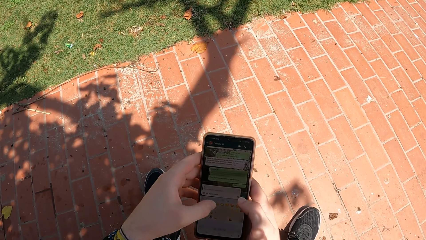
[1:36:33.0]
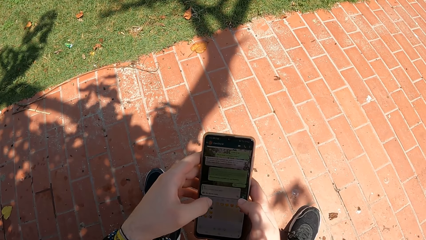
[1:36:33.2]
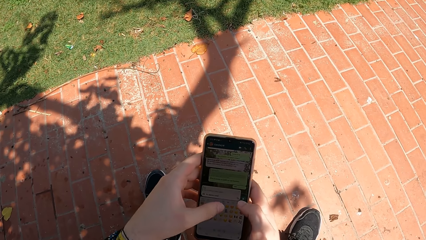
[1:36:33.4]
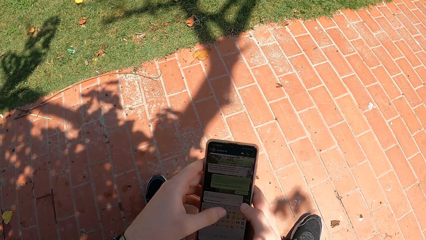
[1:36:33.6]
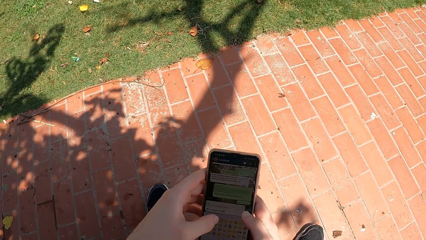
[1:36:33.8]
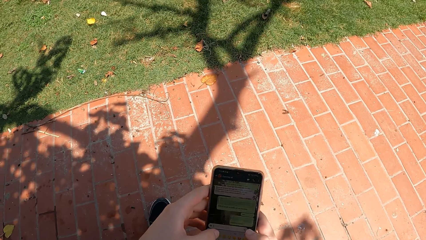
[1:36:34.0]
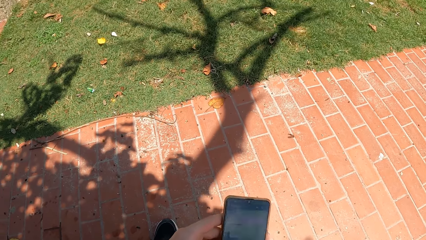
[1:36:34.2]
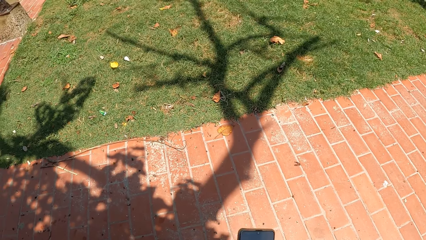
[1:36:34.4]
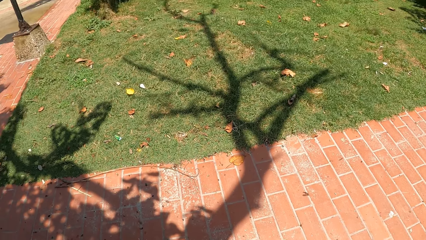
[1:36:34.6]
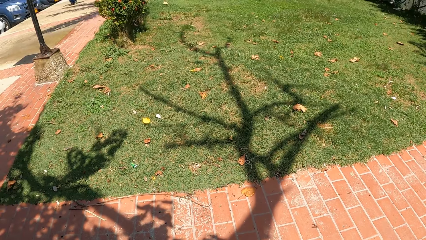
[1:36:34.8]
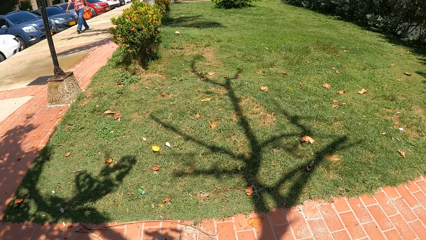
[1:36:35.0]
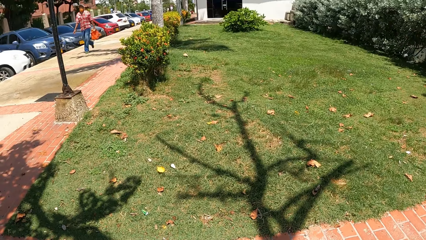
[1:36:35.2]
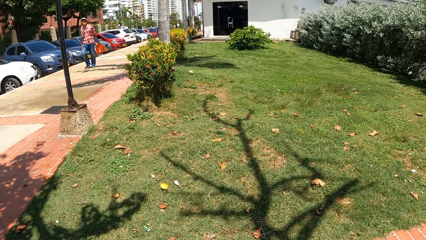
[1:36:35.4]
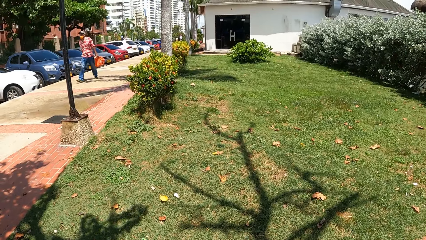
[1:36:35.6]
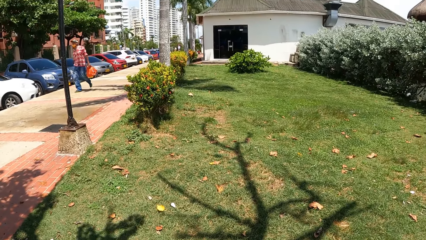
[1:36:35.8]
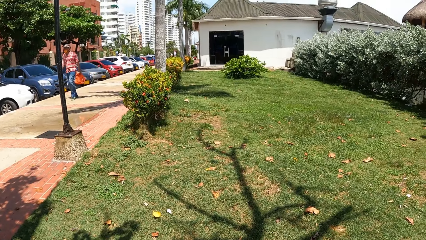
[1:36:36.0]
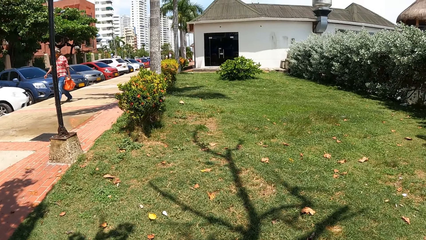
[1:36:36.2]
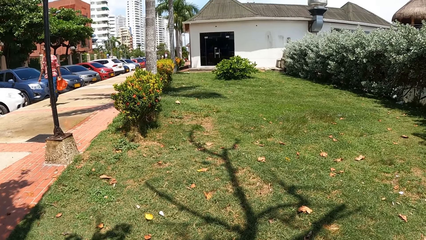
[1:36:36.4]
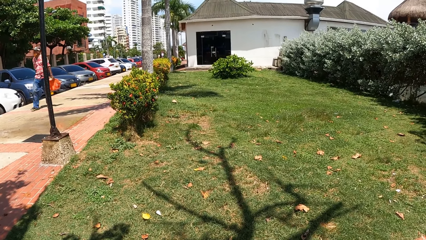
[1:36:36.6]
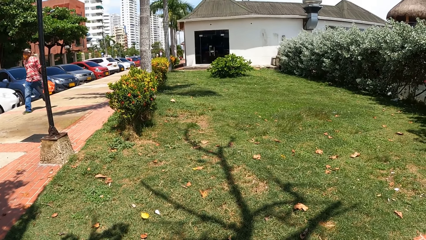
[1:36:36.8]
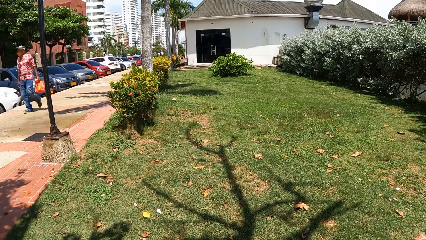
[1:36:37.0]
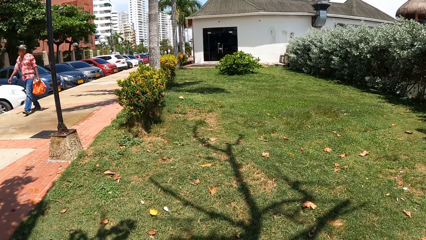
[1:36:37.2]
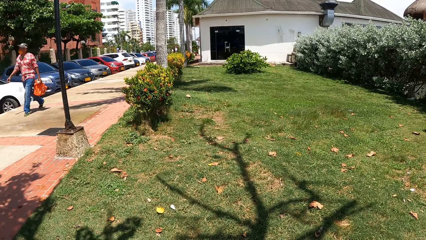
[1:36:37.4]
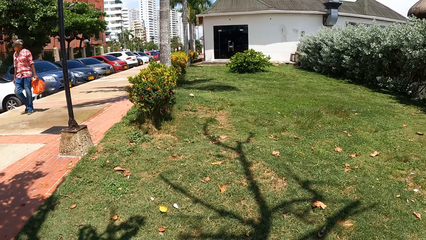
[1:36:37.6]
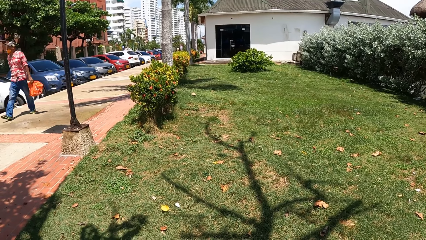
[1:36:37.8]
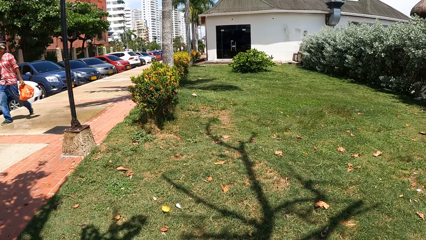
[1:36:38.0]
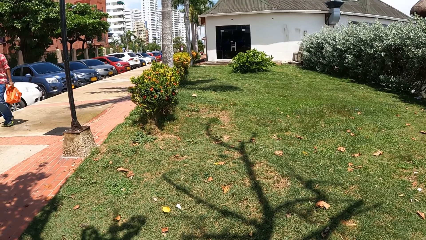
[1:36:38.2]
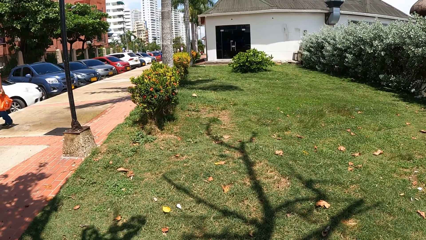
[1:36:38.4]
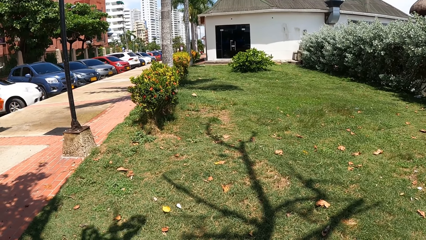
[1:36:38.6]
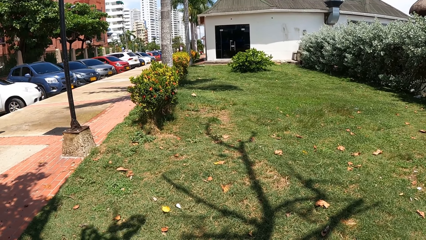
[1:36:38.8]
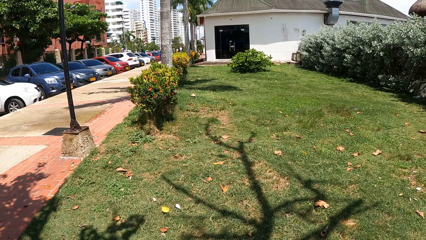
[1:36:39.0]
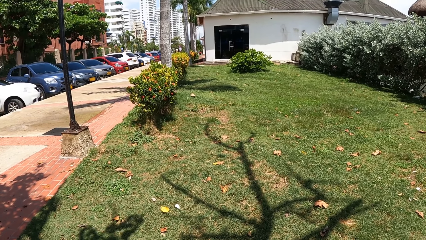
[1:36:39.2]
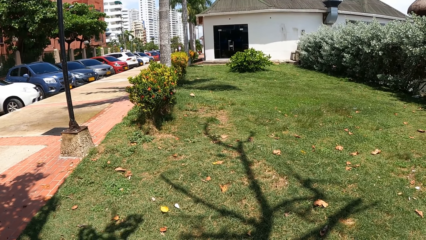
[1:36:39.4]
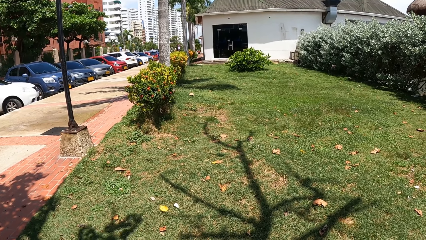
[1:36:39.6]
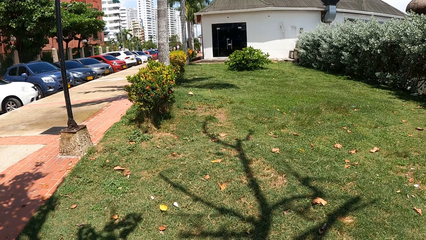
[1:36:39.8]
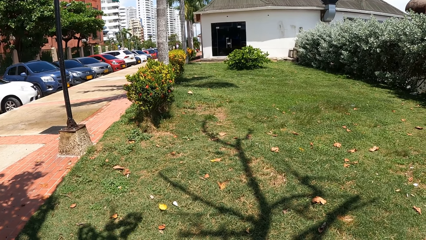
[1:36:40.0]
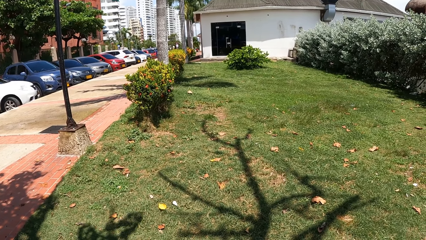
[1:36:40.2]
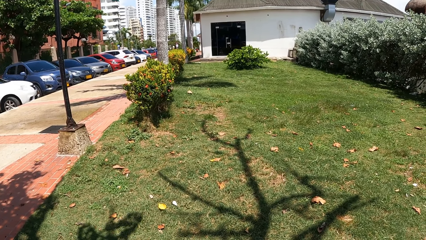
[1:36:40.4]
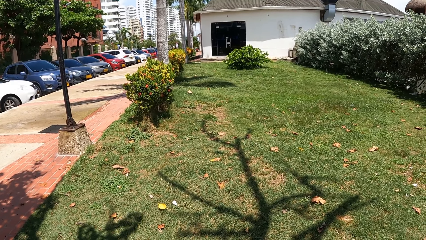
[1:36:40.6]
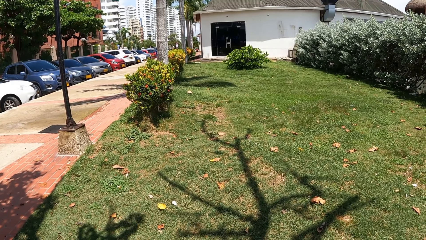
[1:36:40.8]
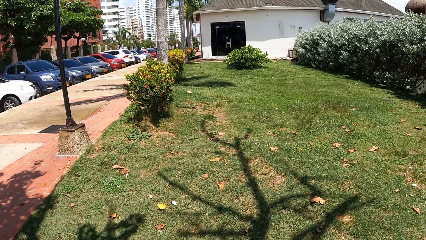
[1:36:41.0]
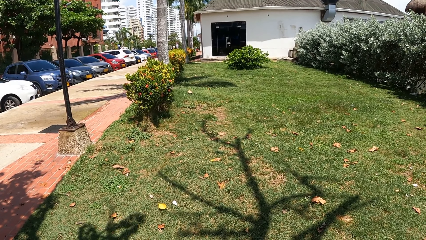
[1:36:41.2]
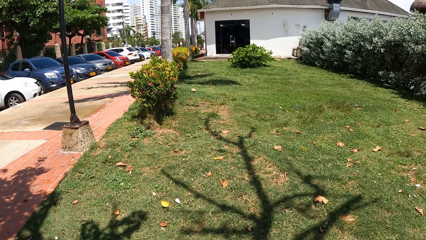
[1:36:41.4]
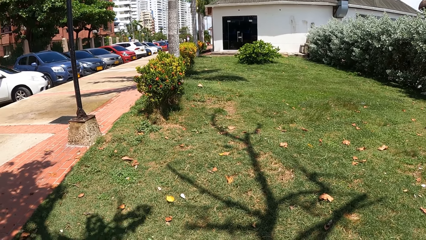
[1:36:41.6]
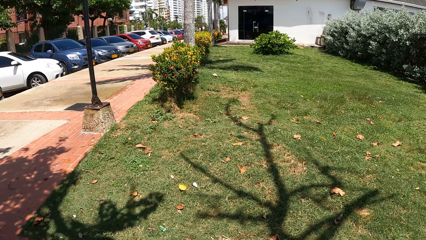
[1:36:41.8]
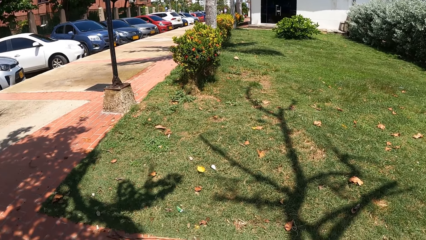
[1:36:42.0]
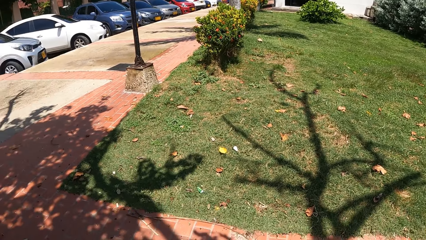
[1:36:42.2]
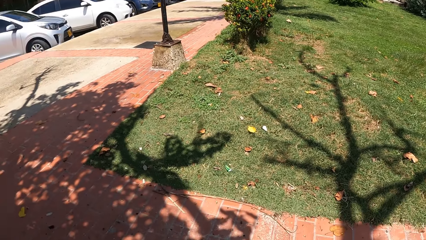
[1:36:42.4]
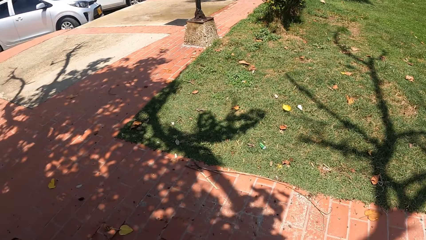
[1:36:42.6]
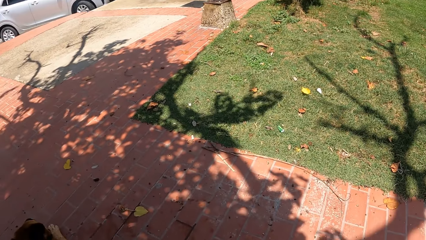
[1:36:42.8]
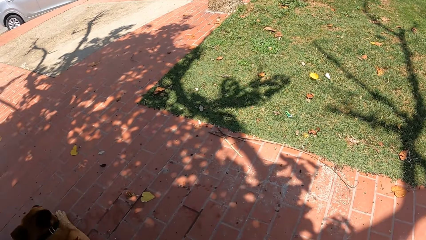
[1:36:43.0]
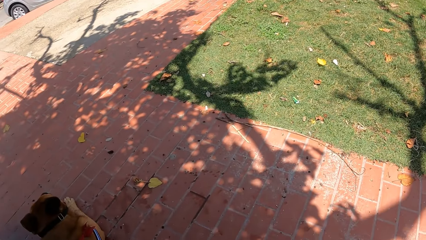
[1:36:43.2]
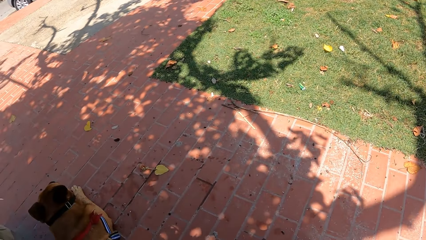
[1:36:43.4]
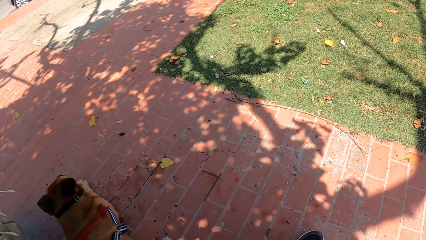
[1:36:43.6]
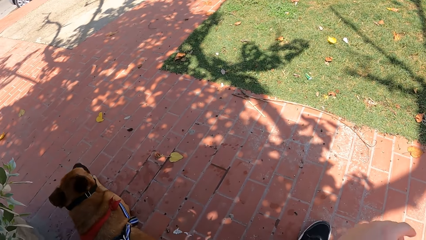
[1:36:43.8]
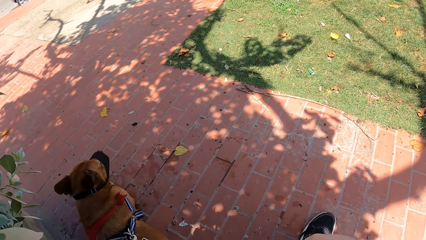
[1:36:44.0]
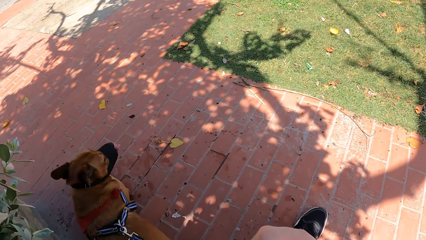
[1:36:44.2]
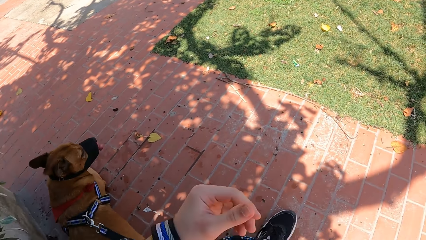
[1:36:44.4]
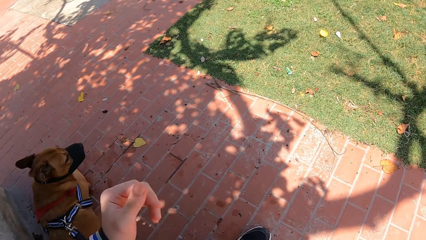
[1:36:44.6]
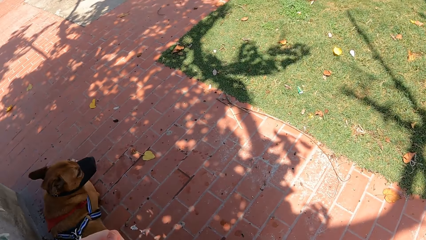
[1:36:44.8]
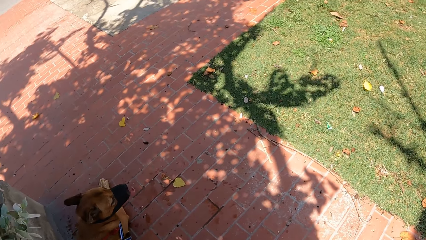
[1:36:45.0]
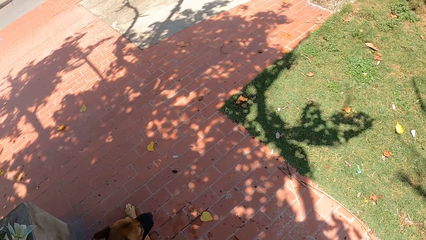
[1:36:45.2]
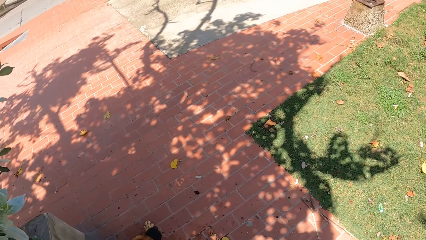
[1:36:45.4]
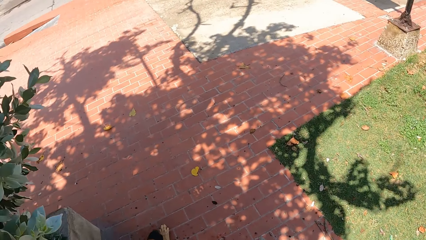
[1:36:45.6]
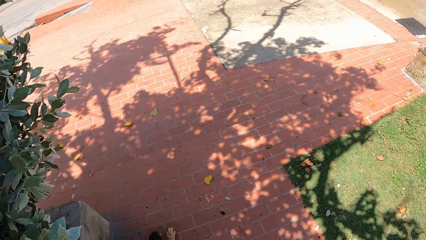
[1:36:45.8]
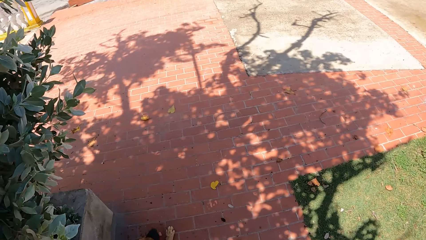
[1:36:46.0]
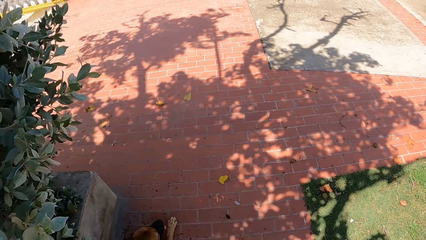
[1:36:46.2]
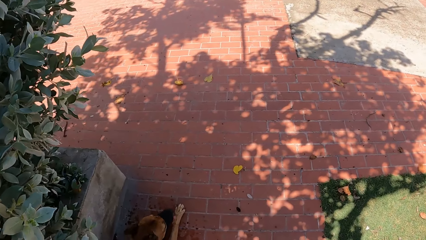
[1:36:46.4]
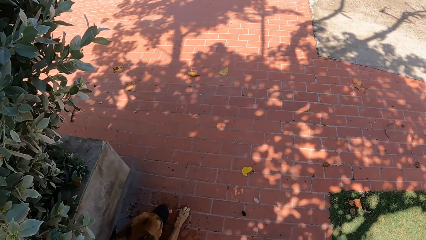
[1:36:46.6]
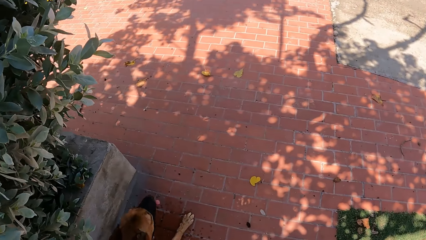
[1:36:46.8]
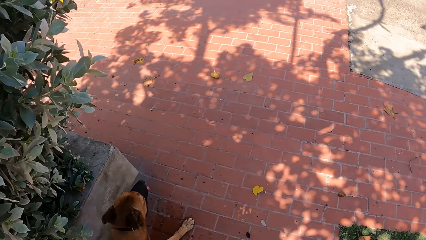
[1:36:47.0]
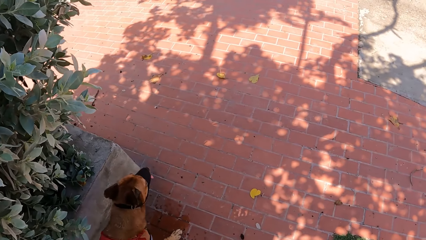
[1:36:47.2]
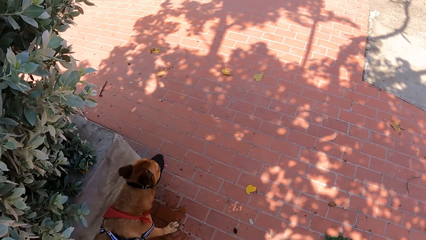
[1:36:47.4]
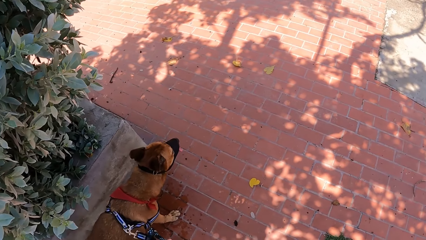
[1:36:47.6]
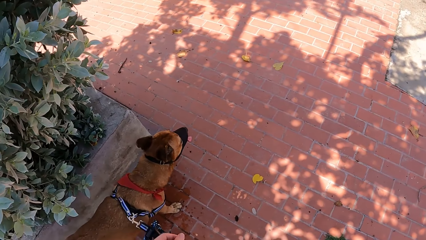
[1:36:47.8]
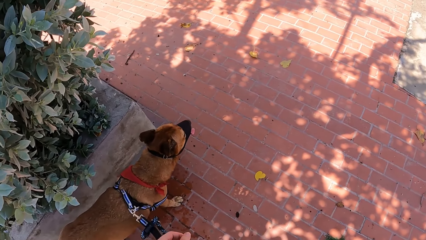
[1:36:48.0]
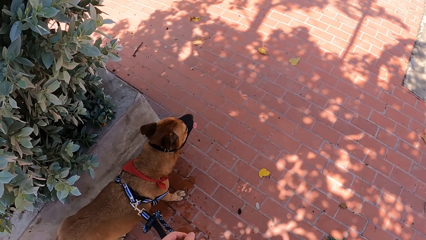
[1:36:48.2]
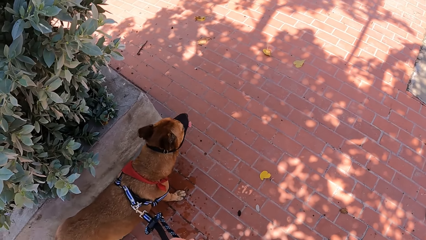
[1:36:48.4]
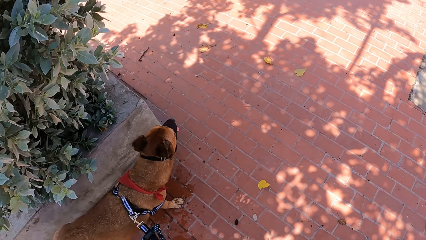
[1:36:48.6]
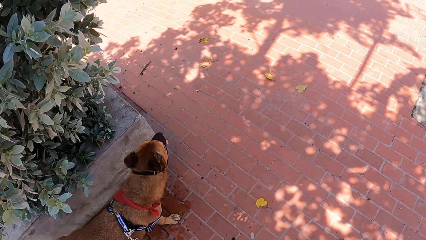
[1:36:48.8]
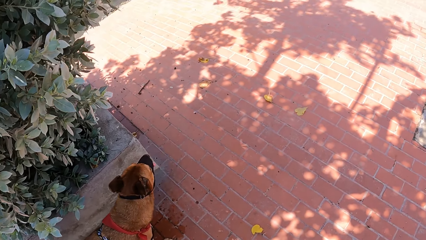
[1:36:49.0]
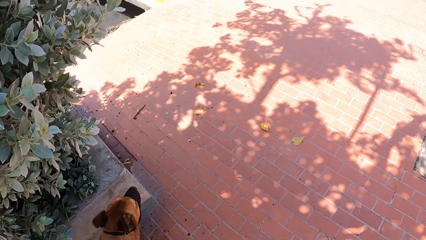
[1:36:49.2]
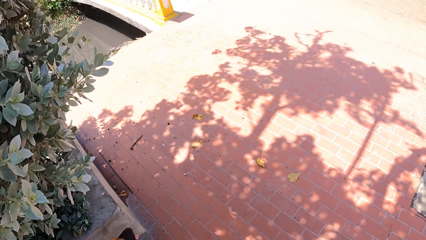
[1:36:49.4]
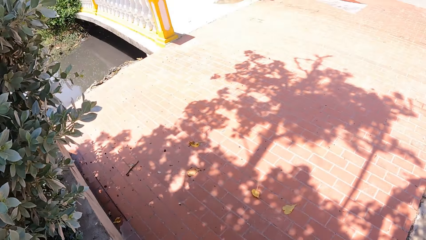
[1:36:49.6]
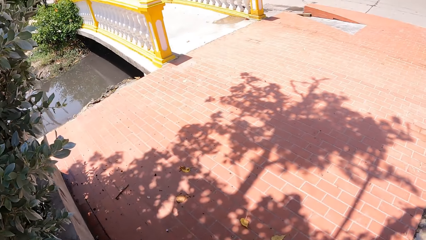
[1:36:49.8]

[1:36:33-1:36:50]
The camera wearer looks around. They stare at the grass. They look at the dog. They move a hand. They look around. They look at the dog.
